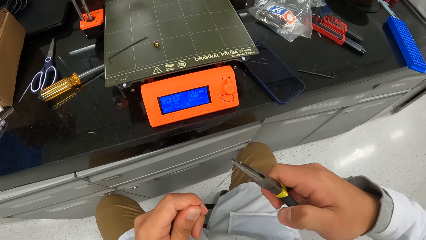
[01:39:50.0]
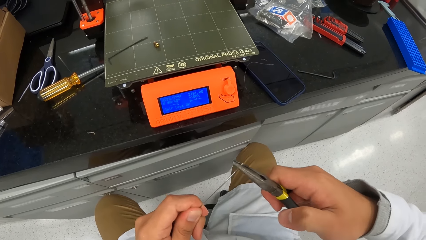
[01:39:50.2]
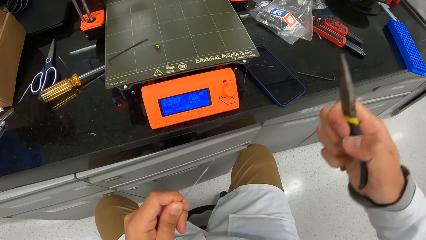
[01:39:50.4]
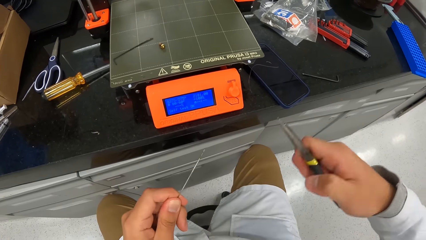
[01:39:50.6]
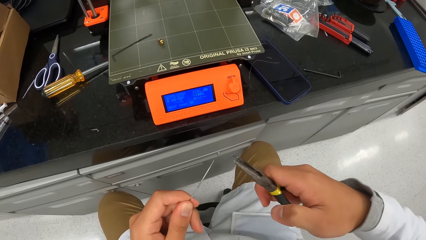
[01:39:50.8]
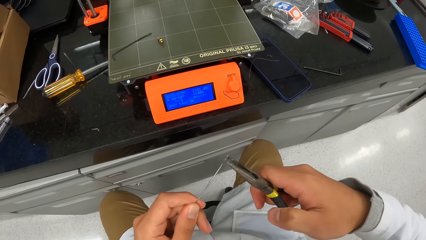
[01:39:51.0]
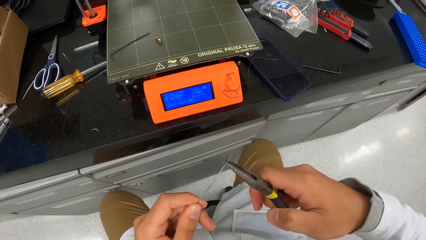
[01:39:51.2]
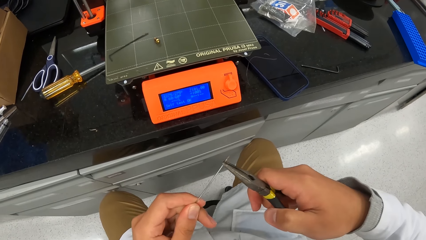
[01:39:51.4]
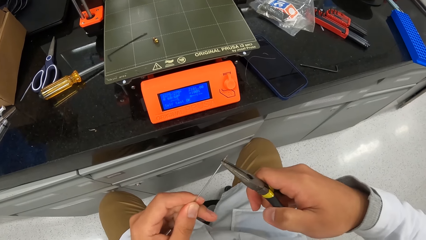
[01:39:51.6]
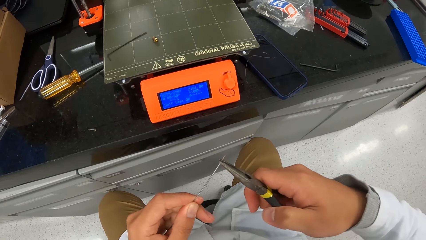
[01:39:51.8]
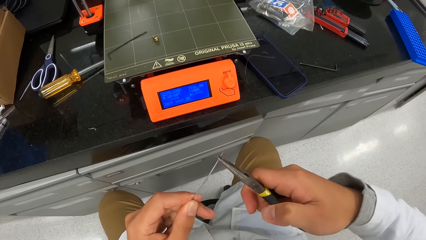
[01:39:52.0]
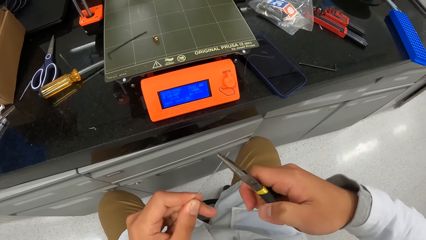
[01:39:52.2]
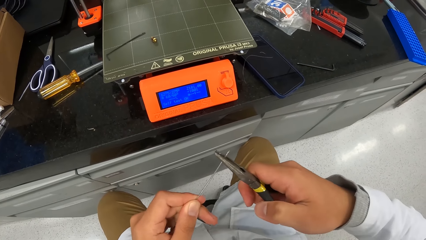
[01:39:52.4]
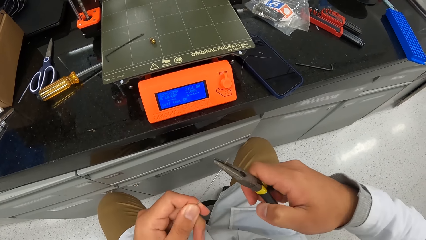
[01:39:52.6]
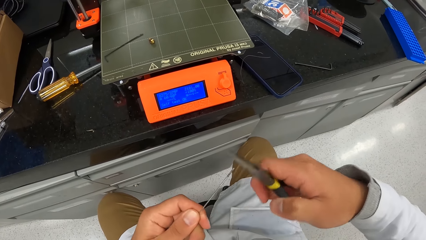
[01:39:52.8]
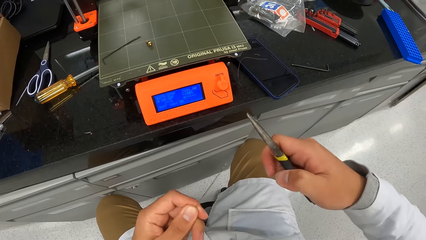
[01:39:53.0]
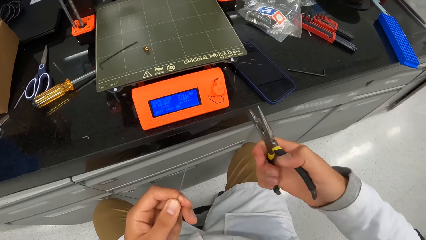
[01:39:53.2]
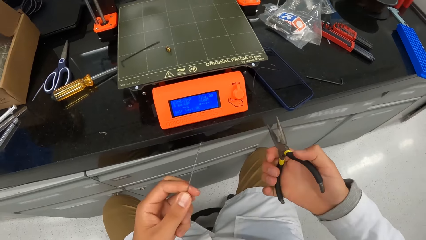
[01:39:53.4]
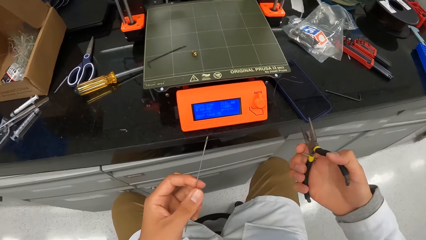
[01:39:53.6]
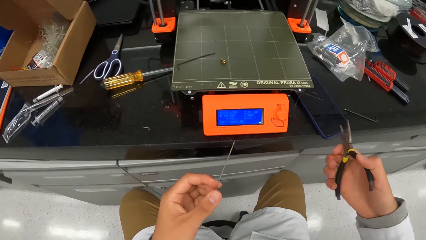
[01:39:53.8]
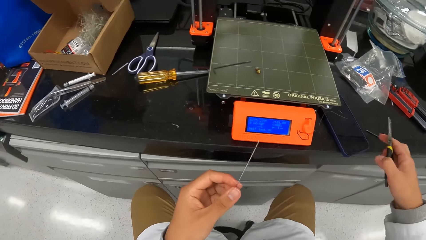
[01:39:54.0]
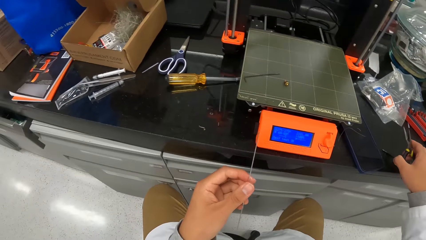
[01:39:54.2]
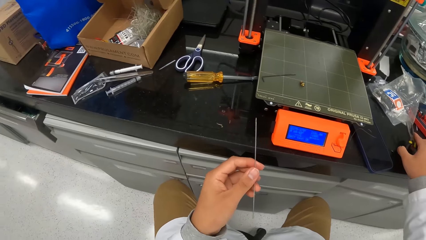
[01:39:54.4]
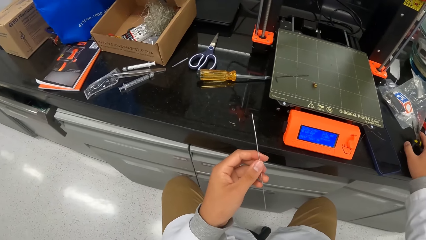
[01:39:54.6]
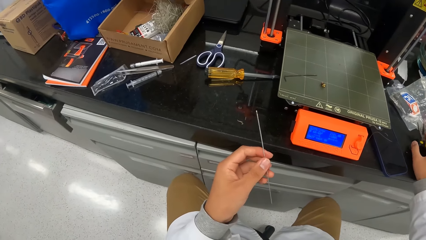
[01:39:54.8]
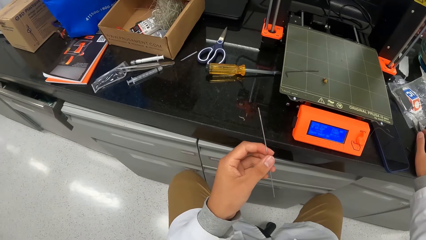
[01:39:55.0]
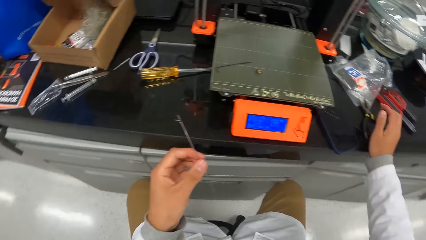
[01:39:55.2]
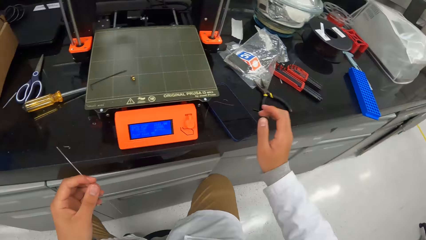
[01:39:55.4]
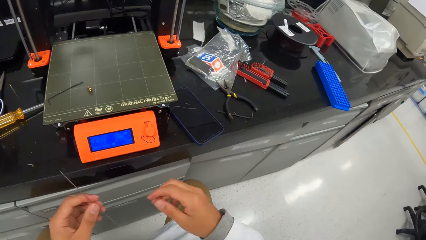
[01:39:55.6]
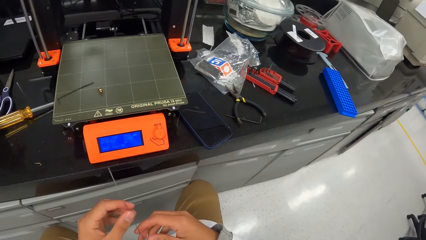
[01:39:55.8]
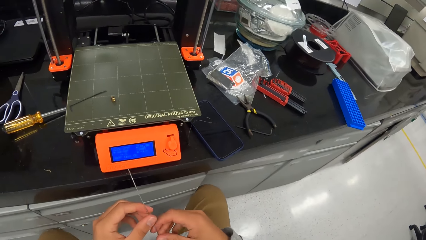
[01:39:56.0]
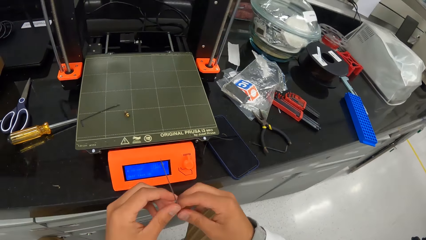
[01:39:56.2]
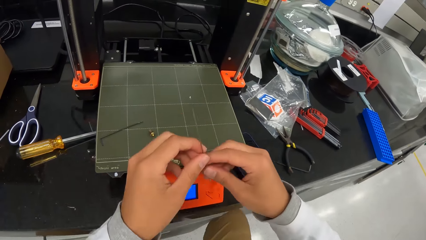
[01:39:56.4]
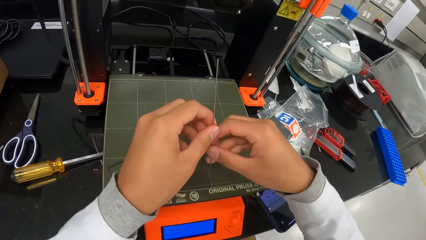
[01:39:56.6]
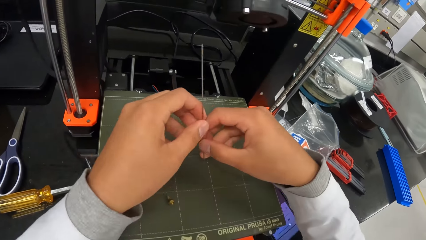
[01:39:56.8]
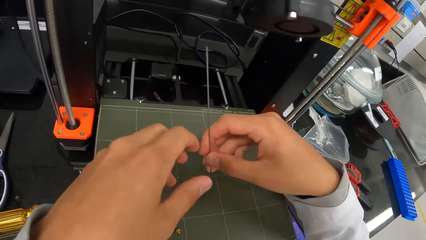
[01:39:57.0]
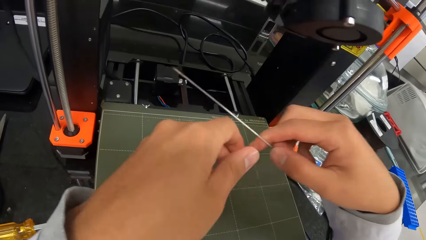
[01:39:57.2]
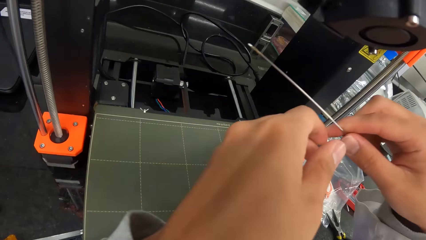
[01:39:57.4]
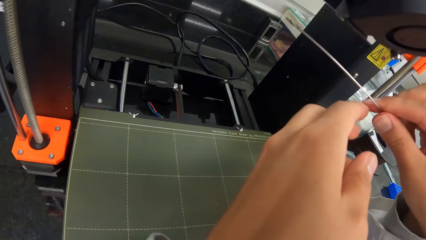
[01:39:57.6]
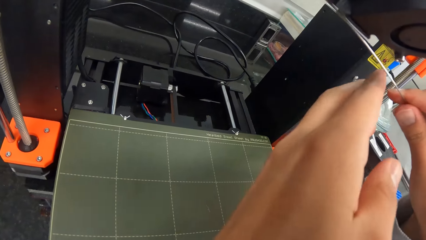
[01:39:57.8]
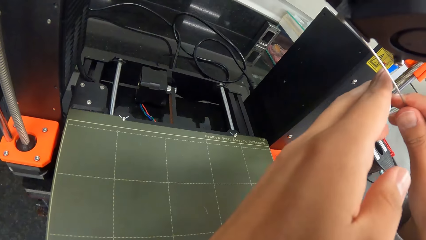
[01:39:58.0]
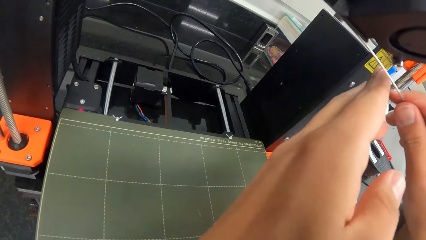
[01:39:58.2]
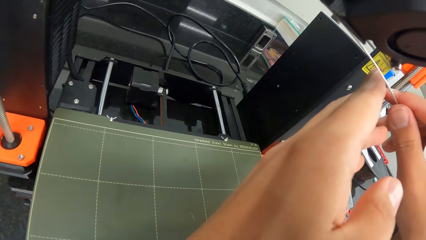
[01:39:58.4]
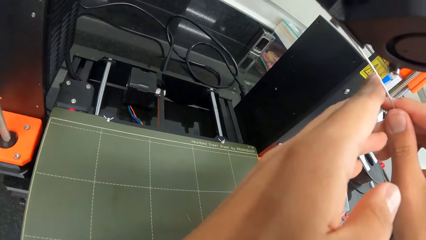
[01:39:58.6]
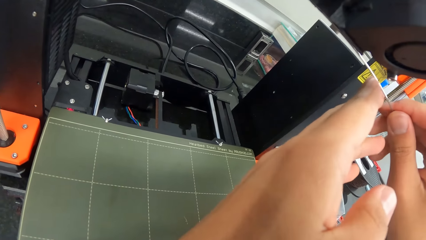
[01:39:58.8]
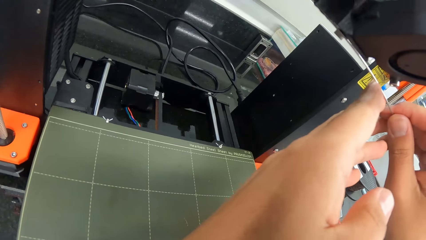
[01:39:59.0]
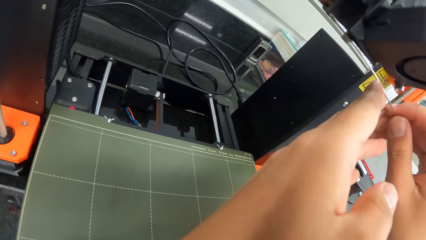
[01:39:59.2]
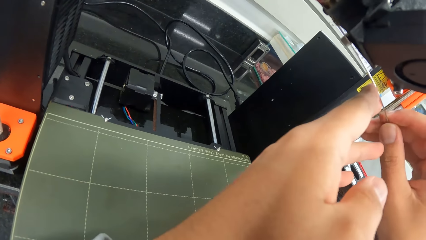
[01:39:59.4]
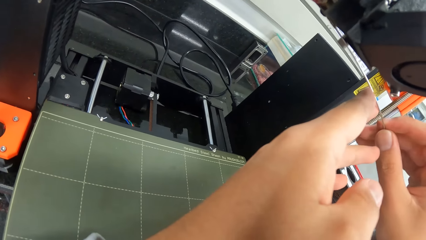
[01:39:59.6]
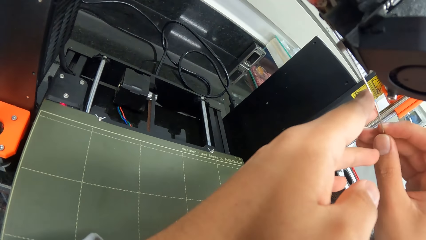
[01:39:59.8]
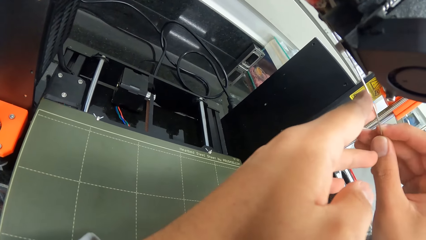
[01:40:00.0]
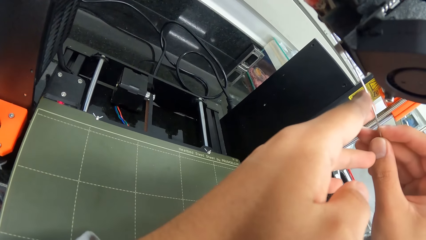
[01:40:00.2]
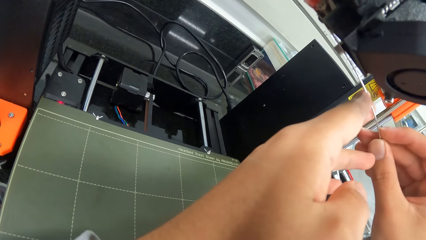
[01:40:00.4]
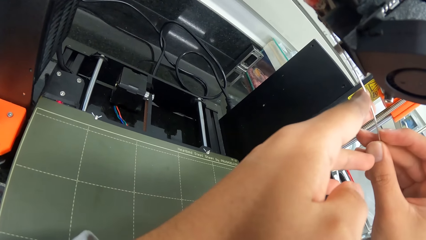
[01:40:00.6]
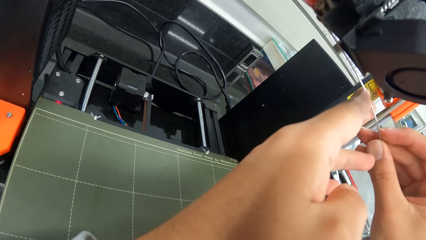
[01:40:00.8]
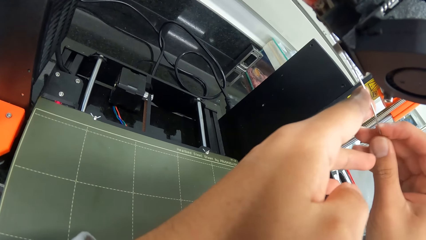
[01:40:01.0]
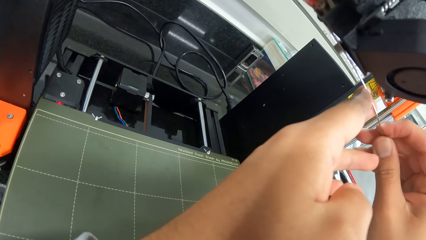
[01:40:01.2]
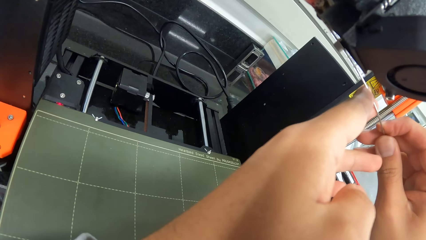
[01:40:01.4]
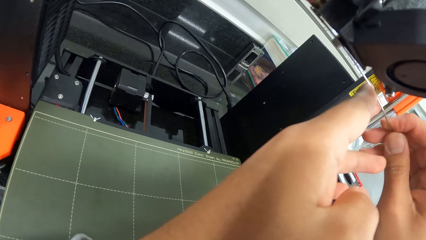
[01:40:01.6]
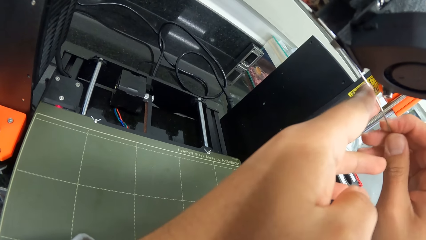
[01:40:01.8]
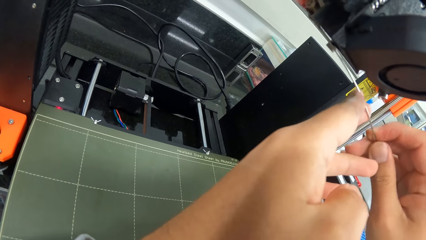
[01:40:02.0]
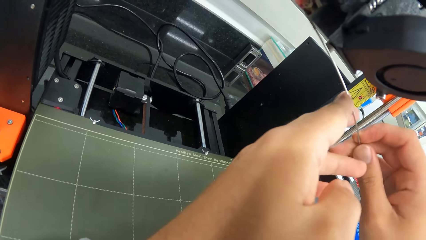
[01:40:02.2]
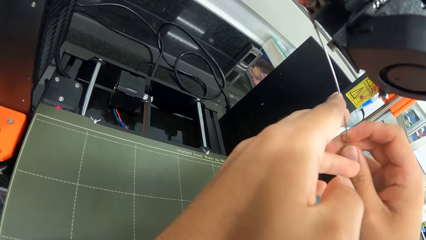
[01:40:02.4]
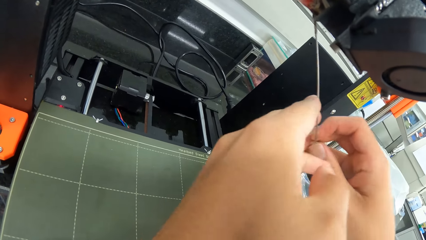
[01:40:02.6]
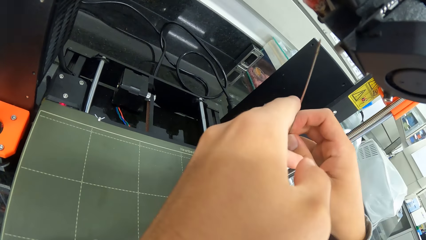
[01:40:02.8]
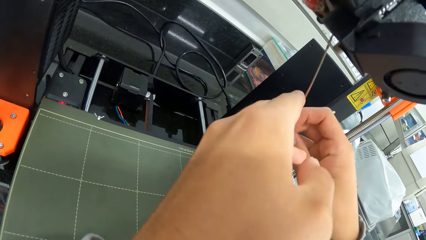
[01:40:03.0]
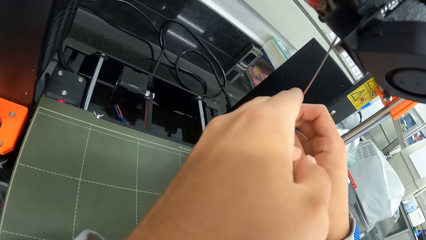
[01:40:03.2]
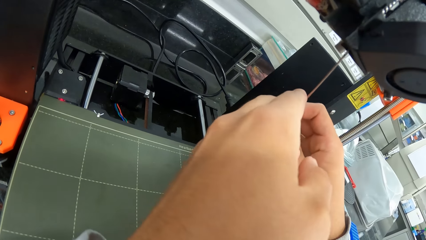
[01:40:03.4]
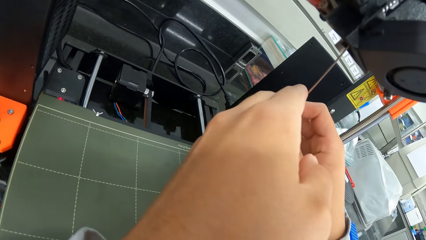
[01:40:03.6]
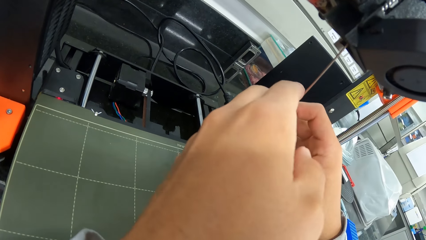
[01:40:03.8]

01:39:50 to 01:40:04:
The camera wearer drops the pliers on the table with his right hand. He puts the iron rod in the printer with his hands.

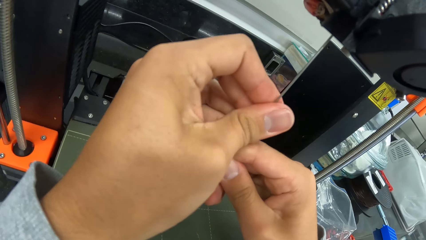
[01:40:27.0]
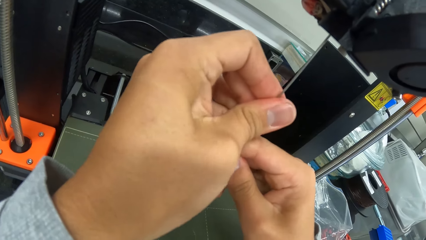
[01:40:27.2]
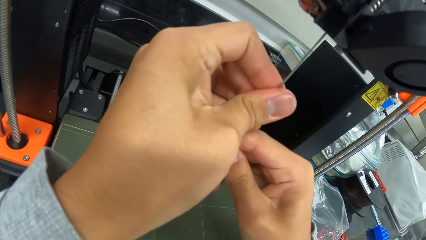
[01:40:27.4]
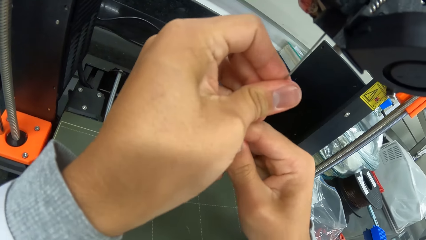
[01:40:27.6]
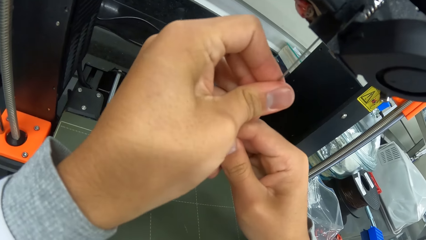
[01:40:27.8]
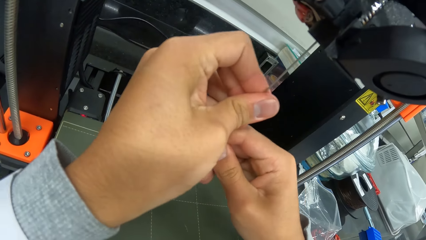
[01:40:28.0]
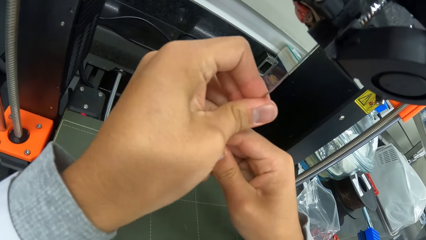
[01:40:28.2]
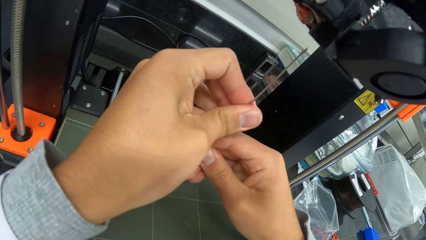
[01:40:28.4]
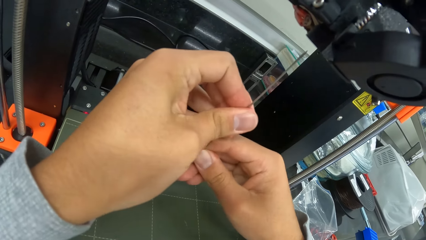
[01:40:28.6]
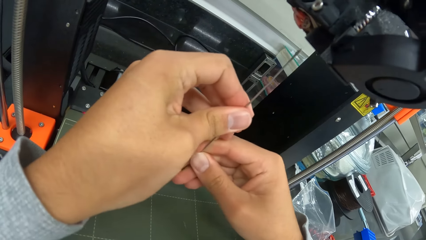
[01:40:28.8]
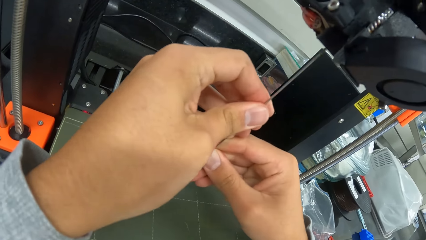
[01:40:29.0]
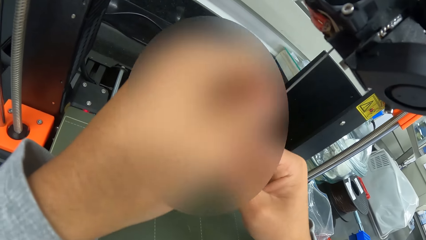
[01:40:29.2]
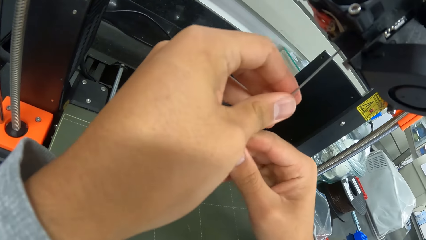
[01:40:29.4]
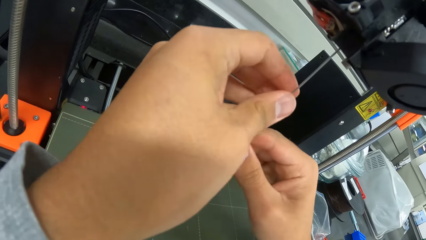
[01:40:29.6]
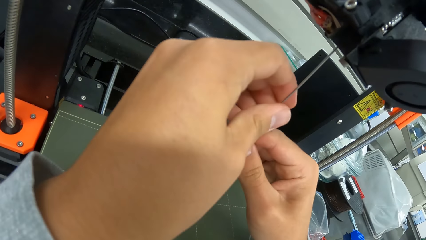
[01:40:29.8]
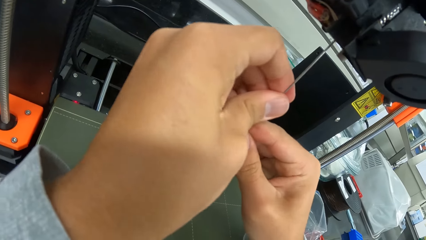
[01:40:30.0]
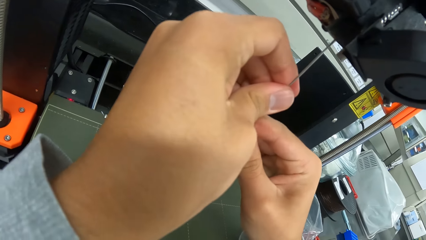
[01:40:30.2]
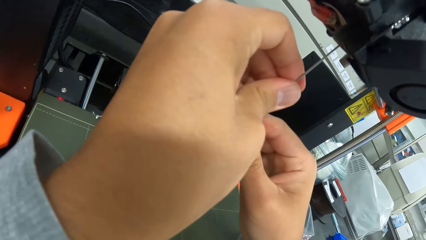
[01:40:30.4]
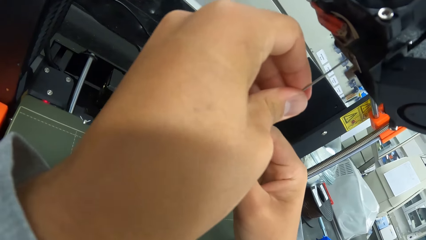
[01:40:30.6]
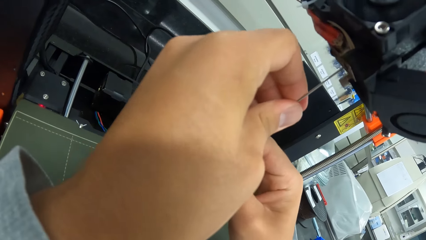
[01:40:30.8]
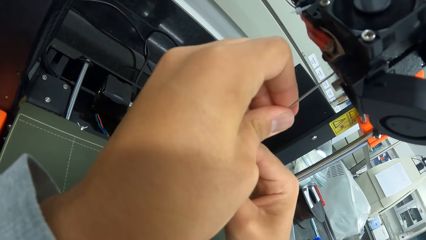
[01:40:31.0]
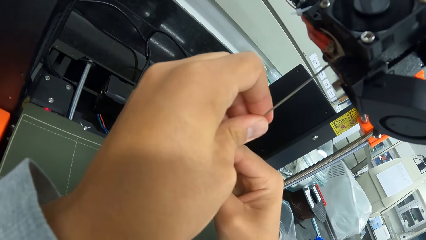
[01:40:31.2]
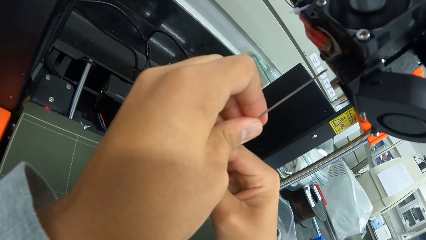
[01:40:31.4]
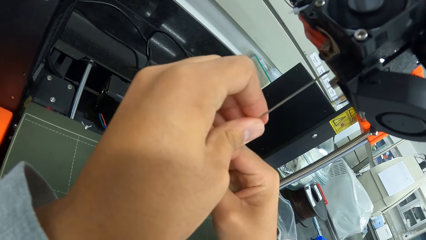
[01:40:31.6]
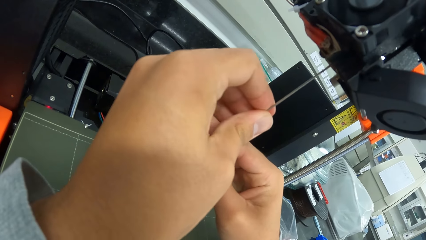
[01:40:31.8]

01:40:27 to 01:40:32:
The camera wearer removes the metal rod from the printer. They put the metal rod in the printer. They remove the metal rod from the printer.
